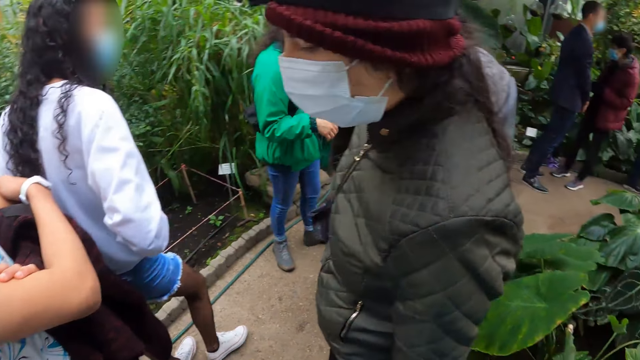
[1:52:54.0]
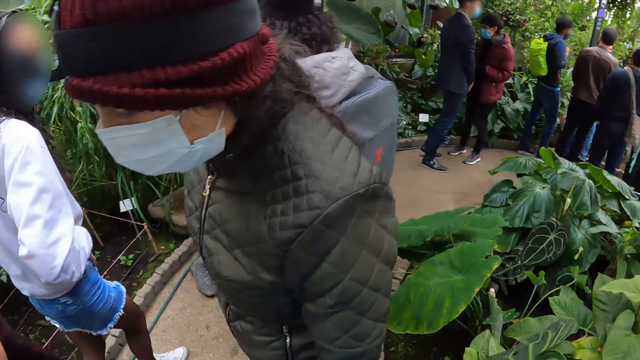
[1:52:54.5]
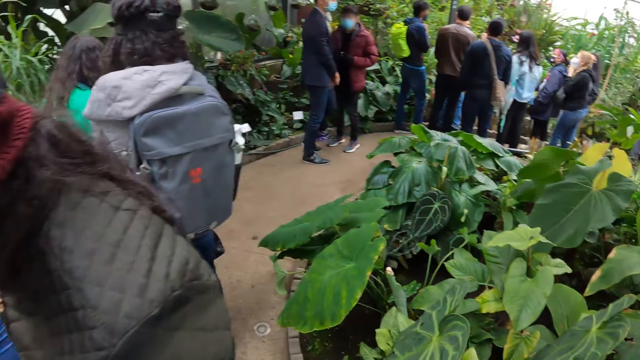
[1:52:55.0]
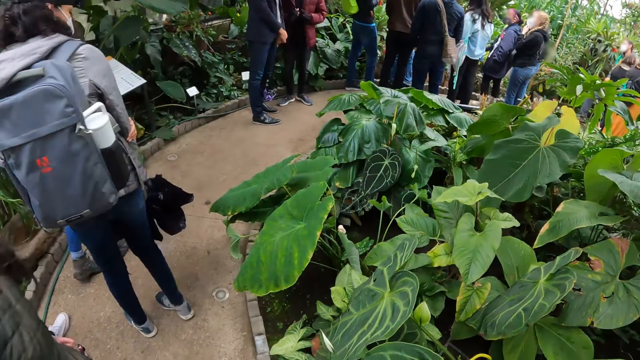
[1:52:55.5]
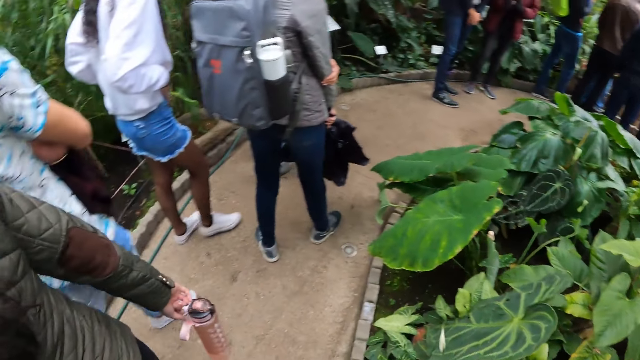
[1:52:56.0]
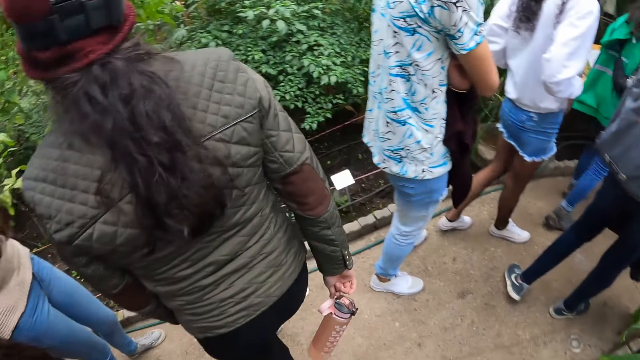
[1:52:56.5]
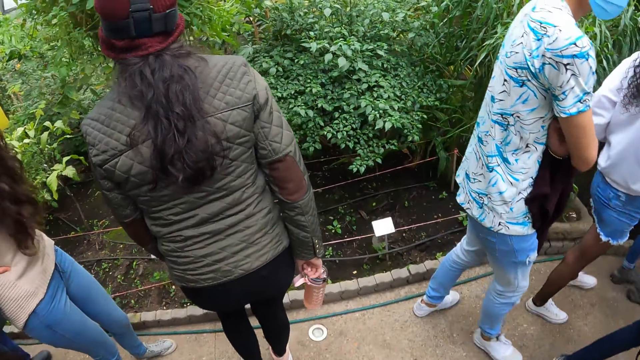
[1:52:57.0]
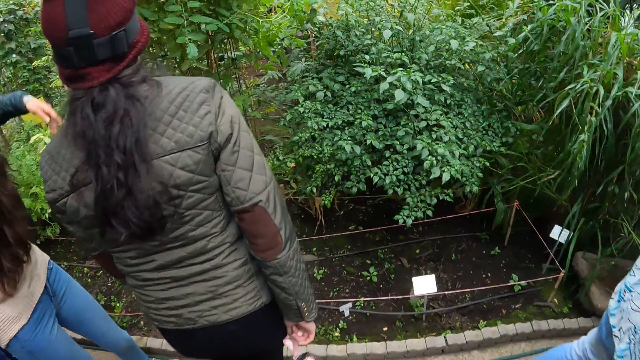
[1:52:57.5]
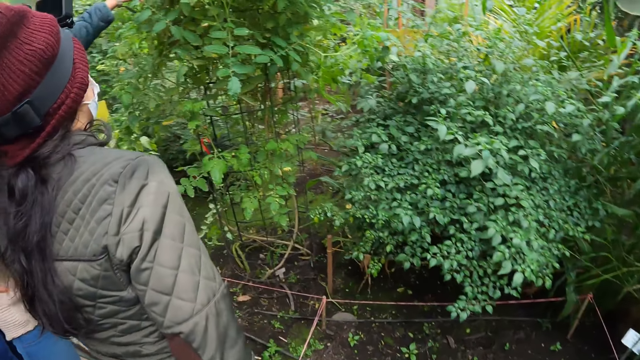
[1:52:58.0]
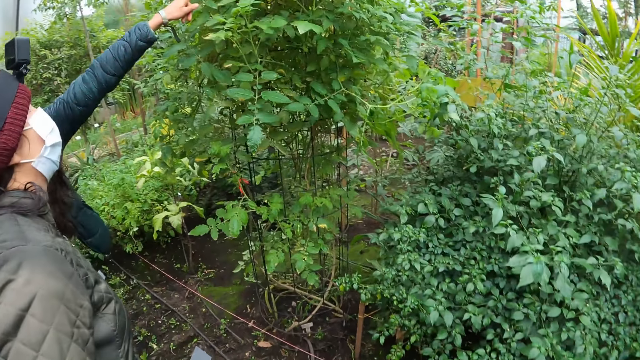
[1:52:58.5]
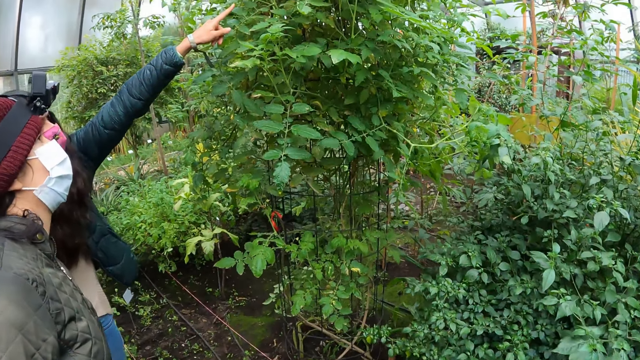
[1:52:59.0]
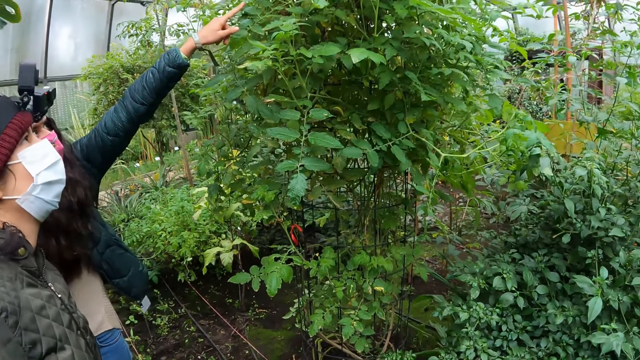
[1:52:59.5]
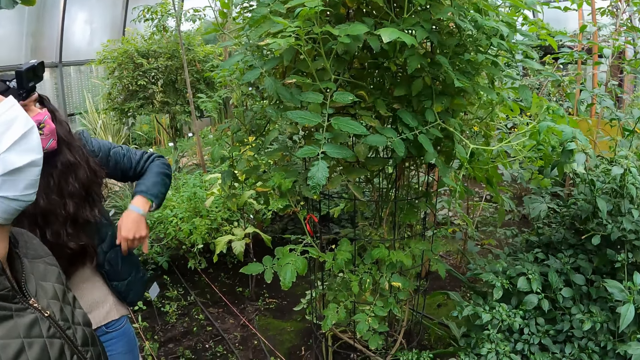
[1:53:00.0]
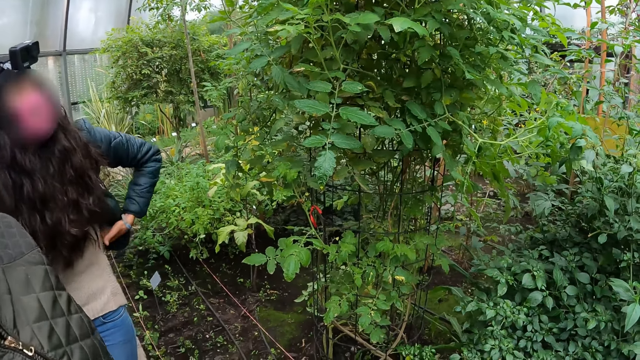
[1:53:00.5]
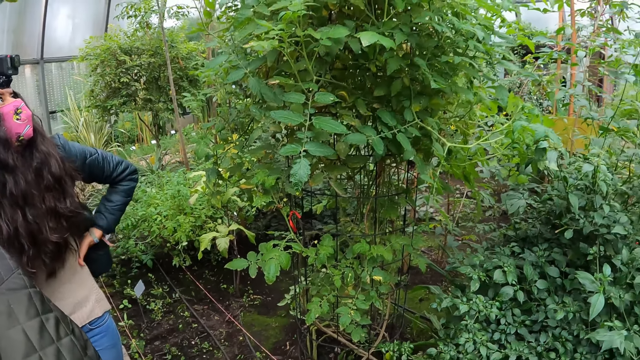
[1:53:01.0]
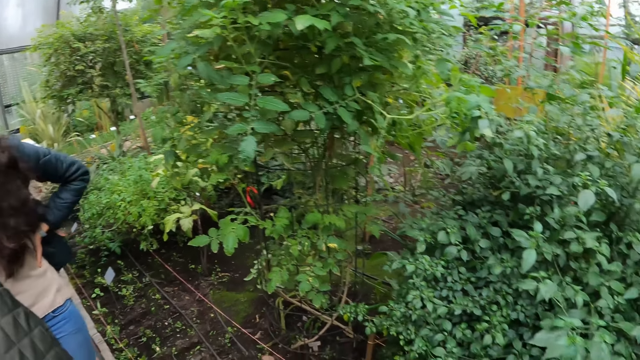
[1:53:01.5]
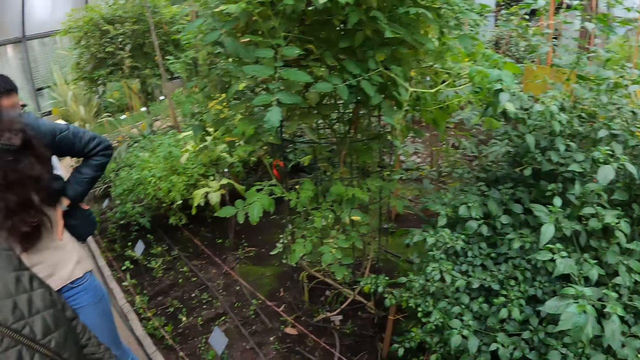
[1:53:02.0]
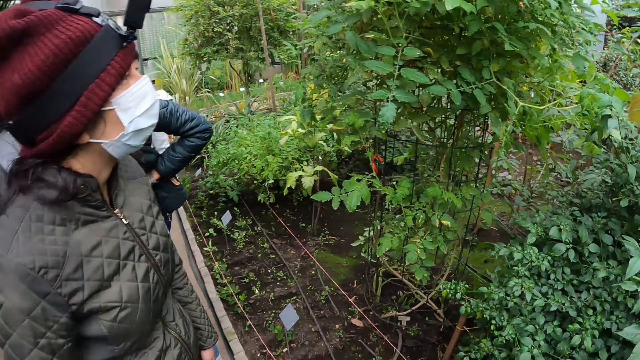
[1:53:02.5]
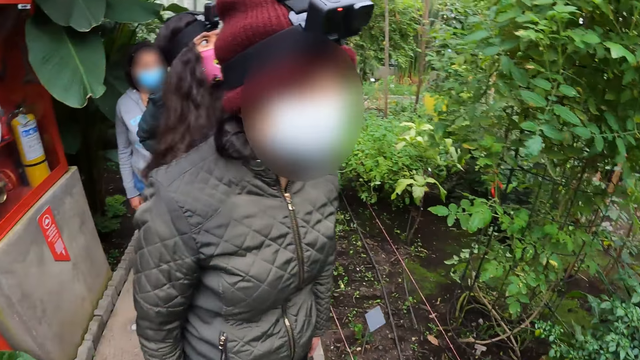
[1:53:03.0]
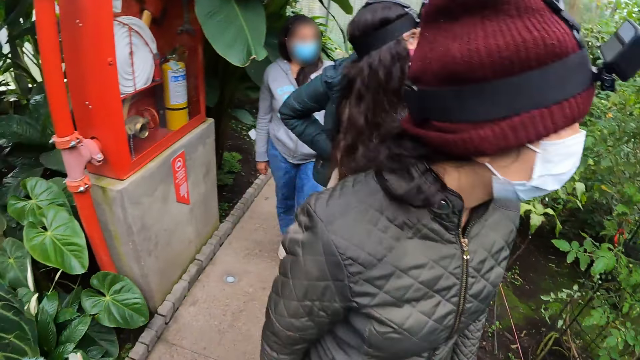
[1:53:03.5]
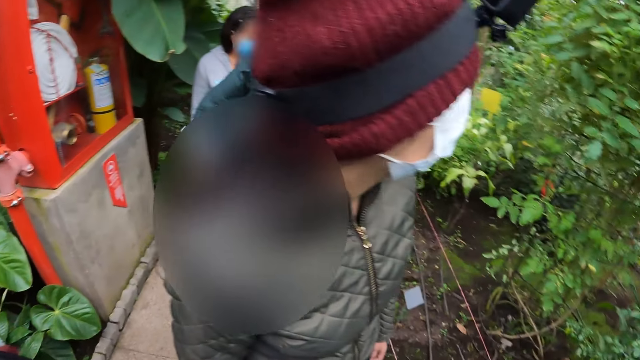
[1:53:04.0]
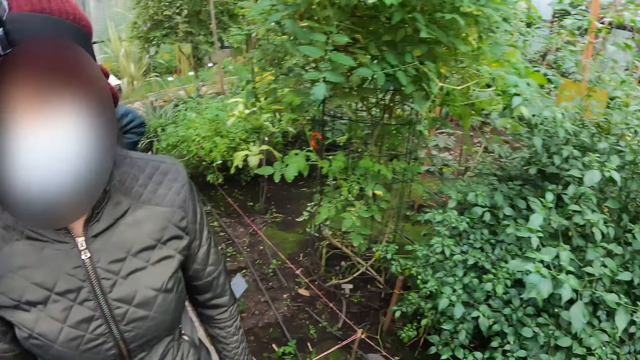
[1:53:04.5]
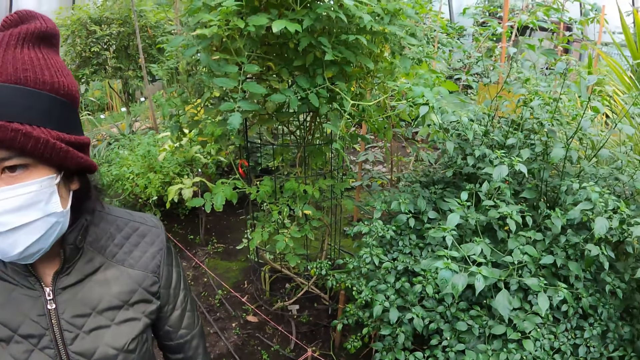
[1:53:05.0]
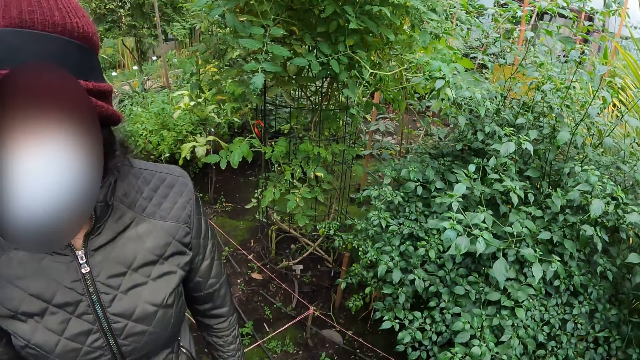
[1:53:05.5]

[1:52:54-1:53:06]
The camera wearer moves towards the plants. They look at the plant. They look around the park.

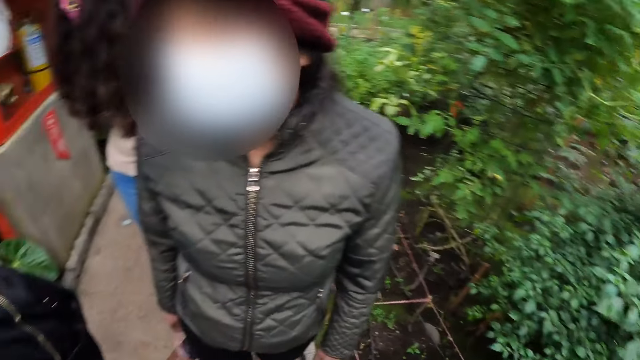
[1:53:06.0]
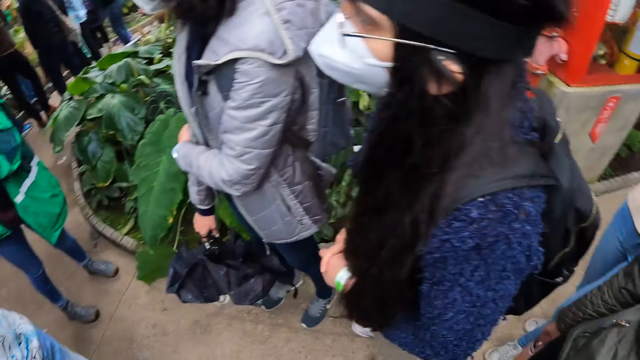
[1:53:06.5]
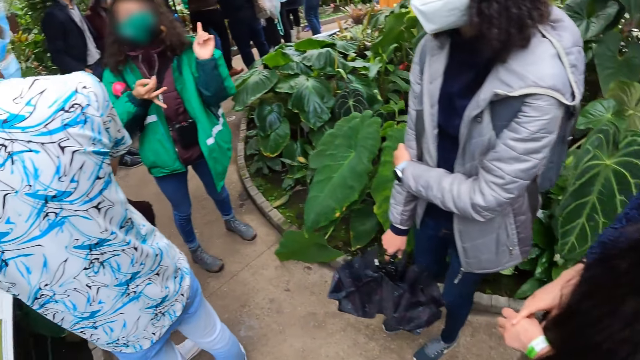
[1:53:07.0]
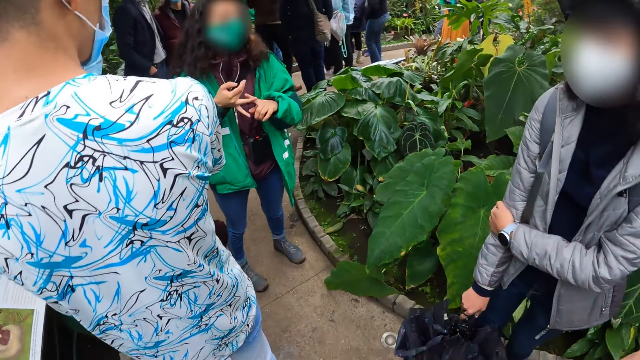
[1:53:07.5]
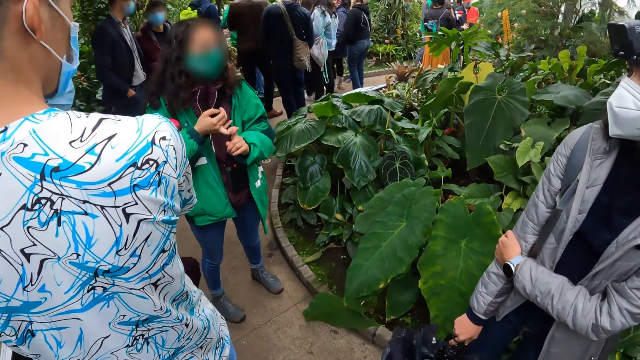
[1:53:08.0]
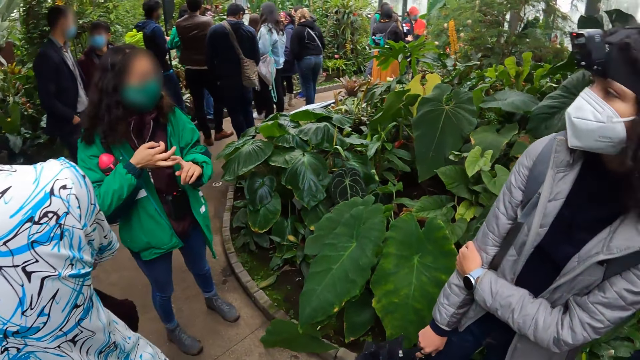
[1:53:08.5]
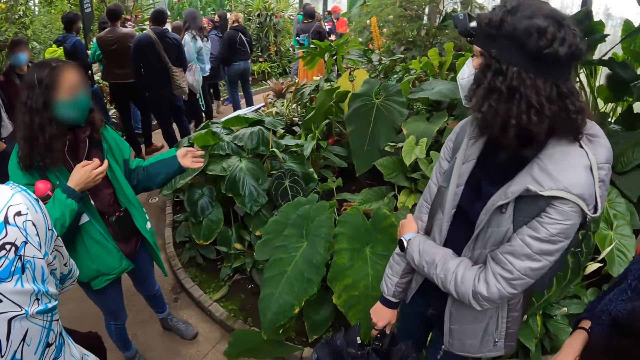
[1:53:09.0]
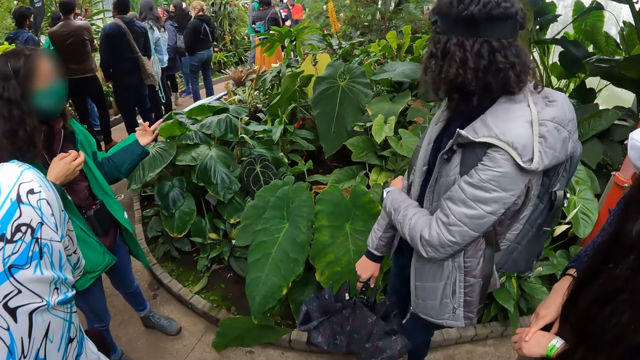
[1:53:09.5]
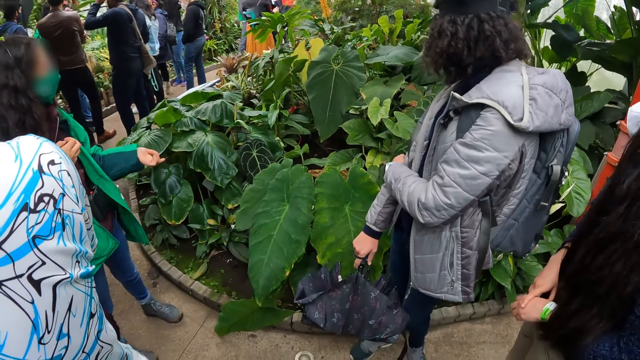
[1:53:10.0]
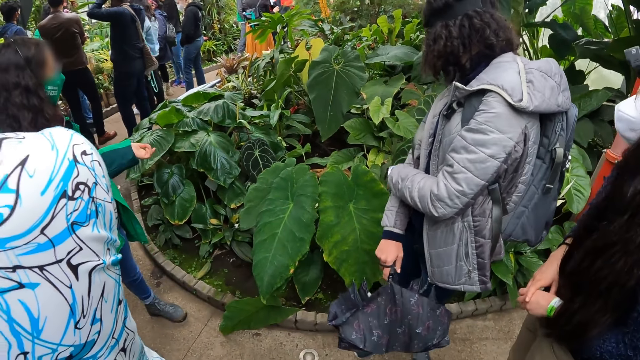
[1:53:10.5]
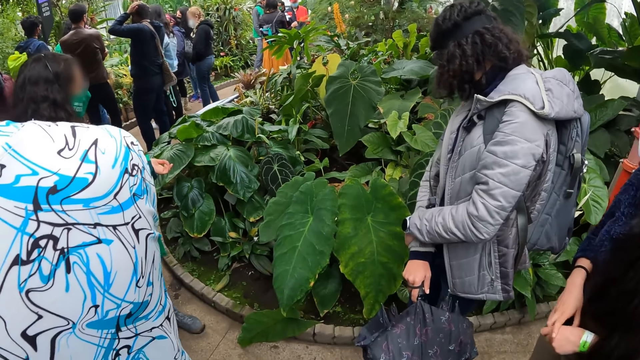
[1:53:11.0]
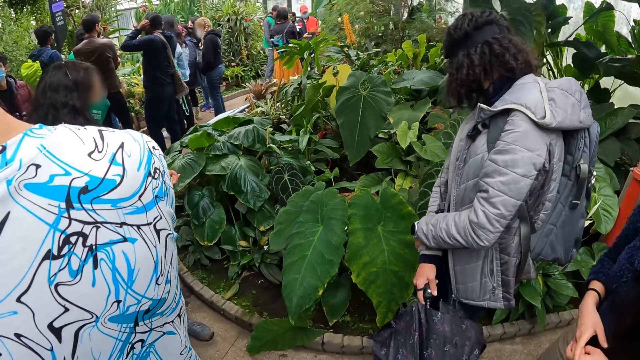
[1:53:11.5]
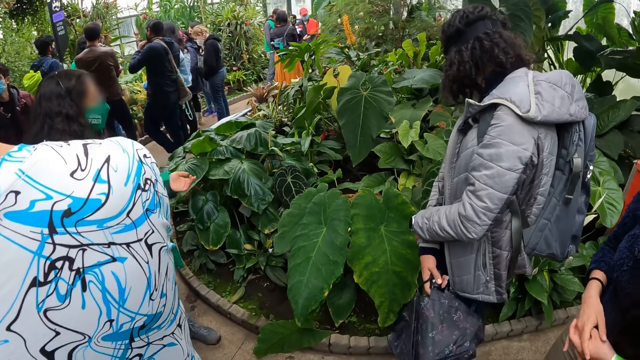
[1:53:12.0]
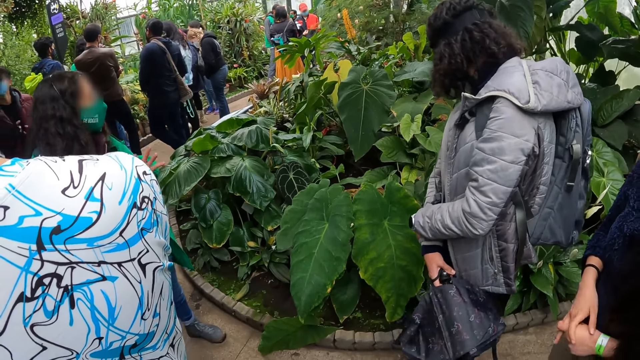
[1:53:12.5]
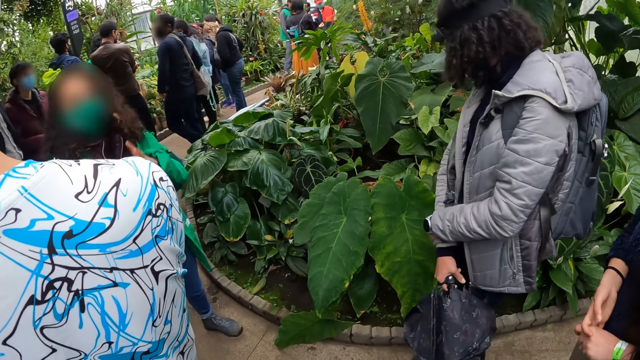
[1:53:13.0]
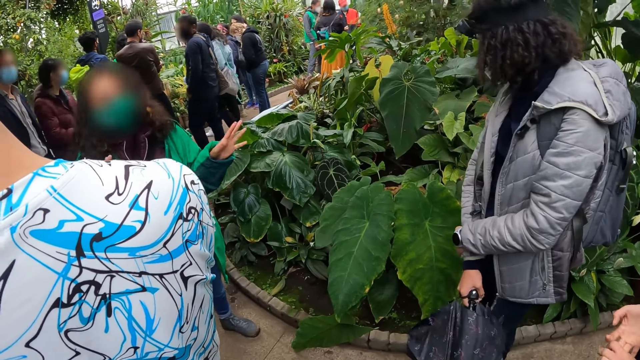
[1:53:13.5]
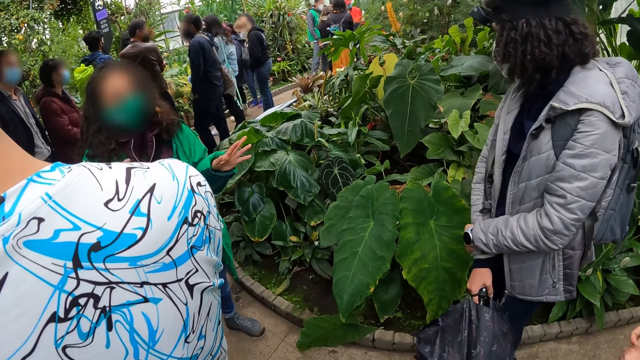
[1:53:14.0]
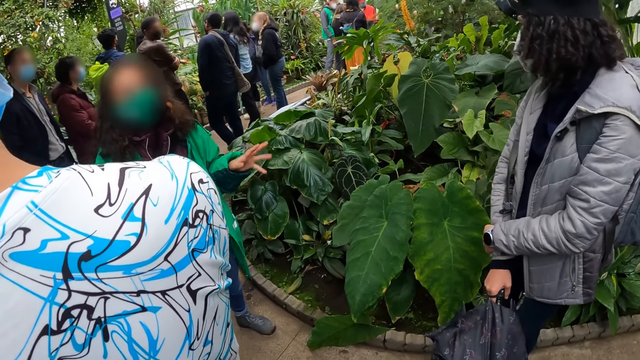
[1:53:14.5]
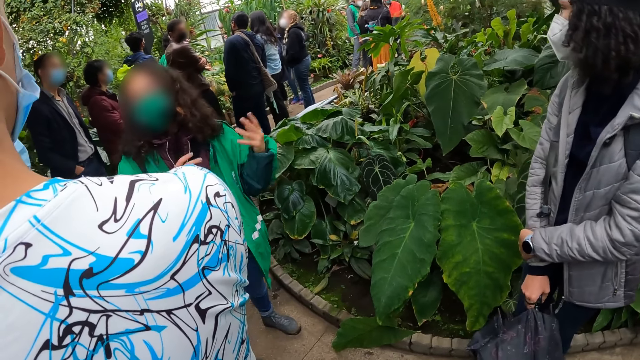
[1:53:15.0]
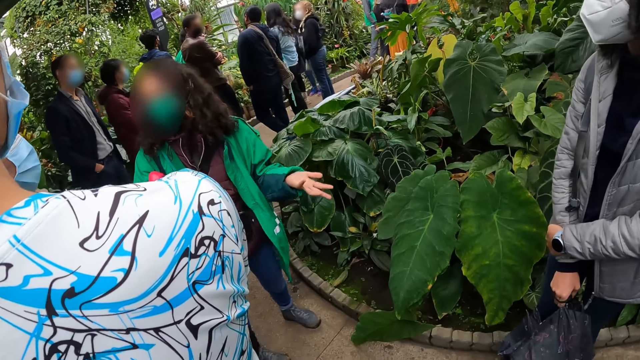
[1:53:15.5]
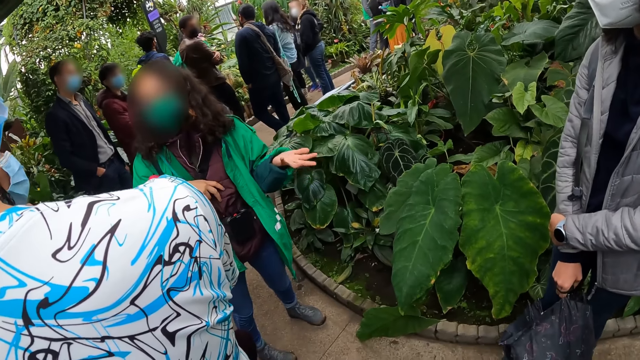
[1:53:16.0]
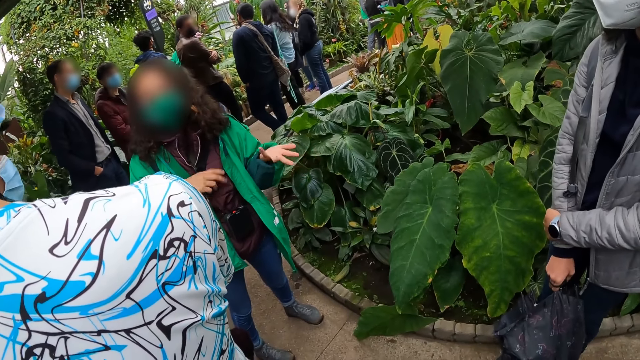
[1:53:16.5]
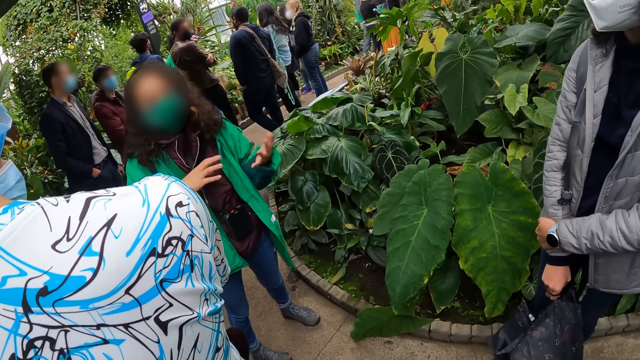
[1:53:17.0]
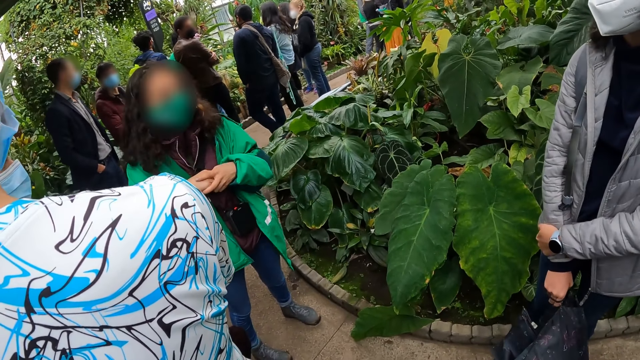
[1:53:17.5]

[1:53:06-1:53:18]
The camera wearer turns around. A docent talks with gestures to the group.
